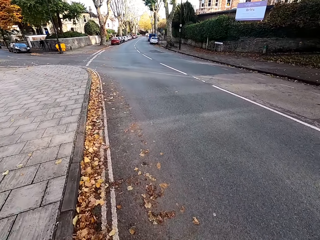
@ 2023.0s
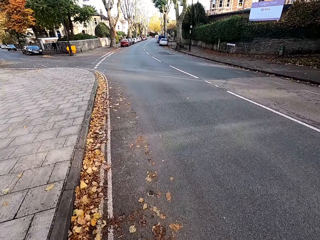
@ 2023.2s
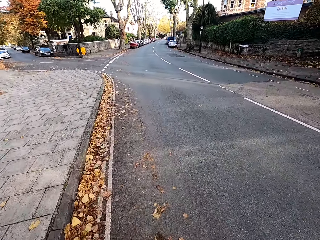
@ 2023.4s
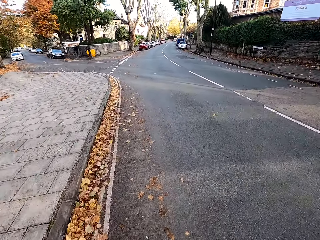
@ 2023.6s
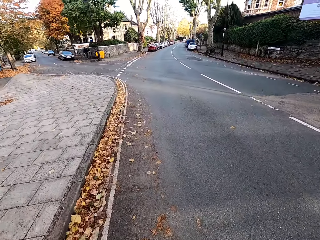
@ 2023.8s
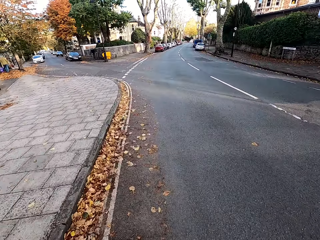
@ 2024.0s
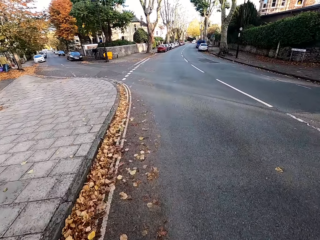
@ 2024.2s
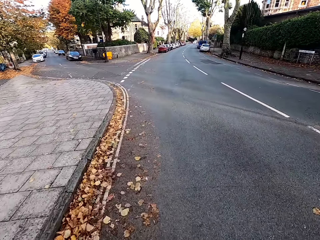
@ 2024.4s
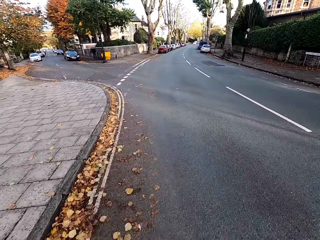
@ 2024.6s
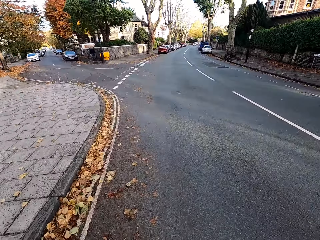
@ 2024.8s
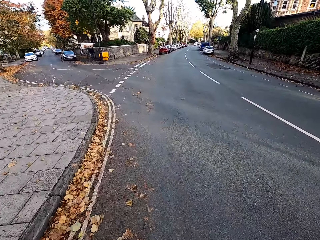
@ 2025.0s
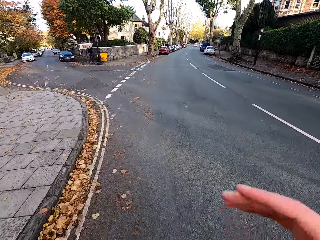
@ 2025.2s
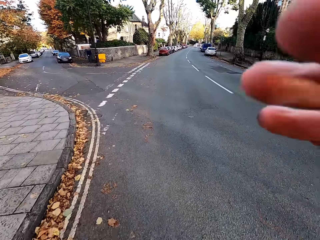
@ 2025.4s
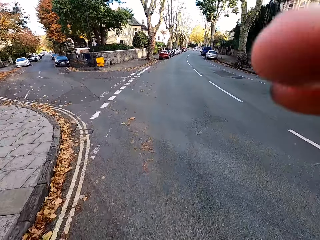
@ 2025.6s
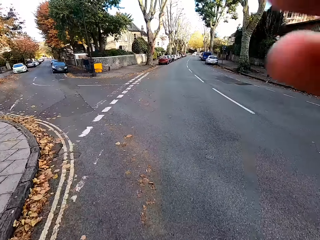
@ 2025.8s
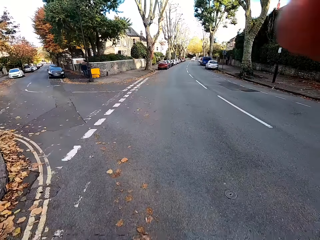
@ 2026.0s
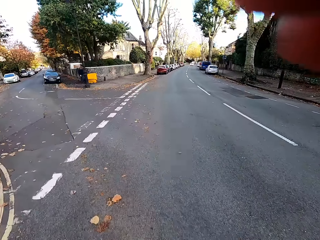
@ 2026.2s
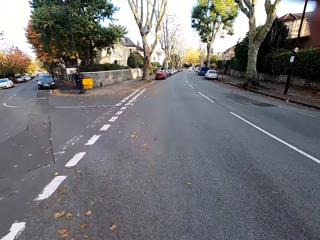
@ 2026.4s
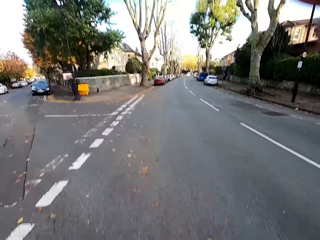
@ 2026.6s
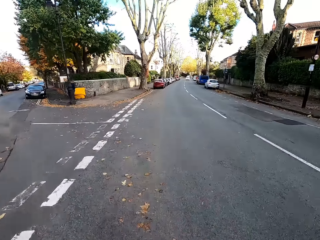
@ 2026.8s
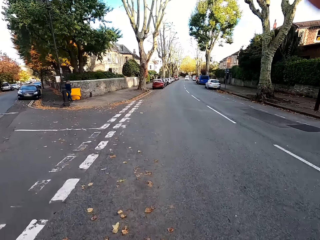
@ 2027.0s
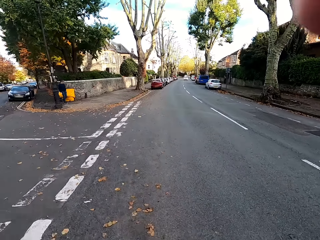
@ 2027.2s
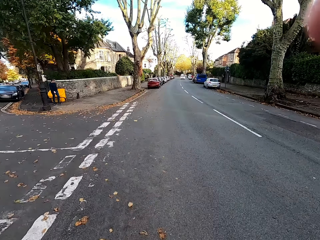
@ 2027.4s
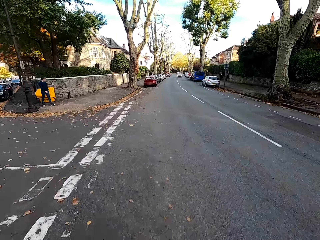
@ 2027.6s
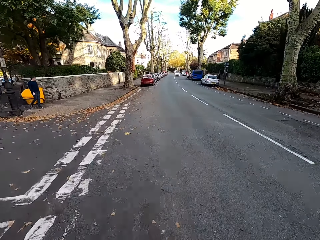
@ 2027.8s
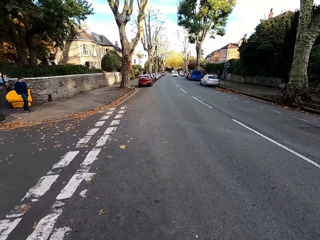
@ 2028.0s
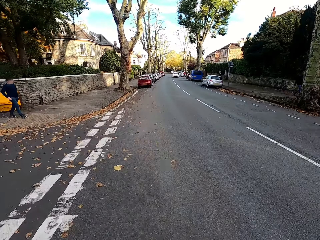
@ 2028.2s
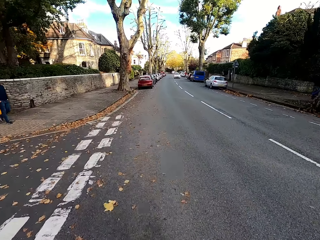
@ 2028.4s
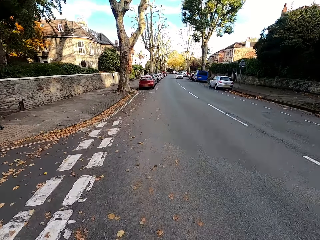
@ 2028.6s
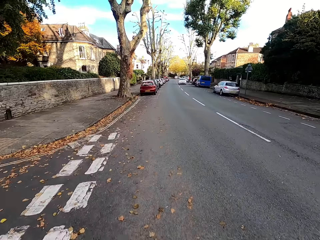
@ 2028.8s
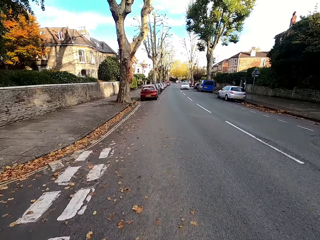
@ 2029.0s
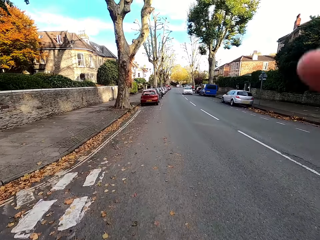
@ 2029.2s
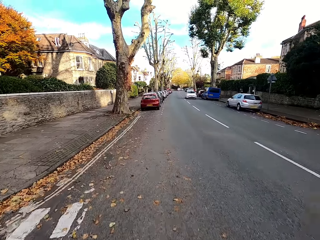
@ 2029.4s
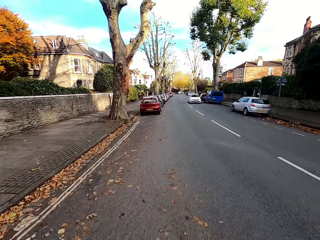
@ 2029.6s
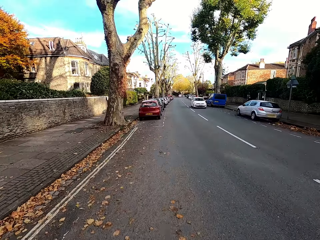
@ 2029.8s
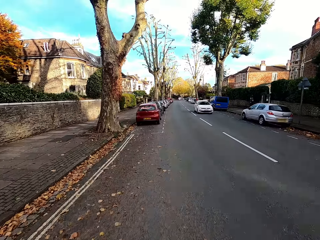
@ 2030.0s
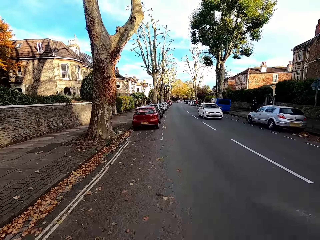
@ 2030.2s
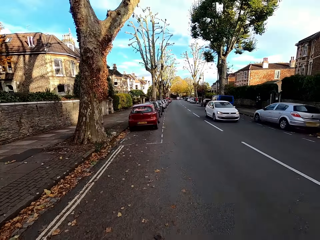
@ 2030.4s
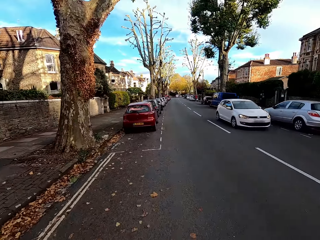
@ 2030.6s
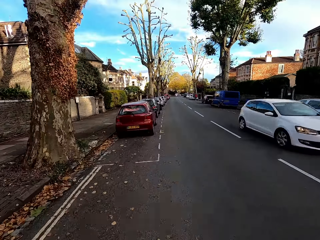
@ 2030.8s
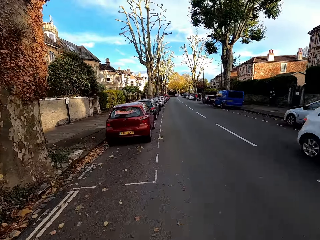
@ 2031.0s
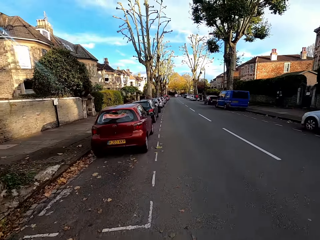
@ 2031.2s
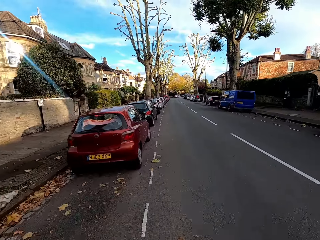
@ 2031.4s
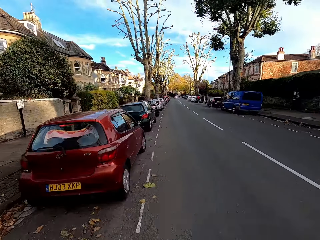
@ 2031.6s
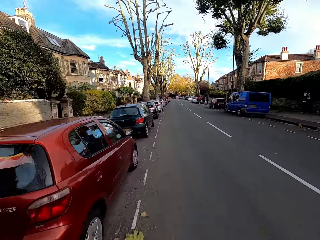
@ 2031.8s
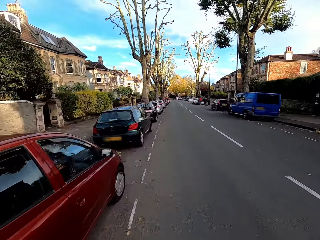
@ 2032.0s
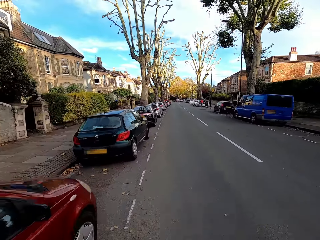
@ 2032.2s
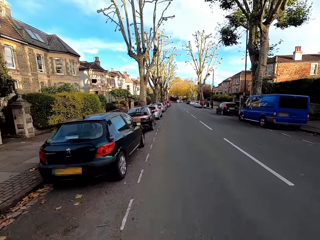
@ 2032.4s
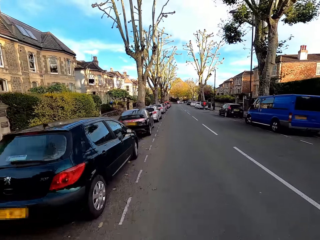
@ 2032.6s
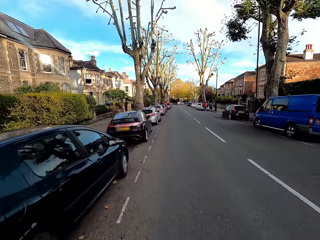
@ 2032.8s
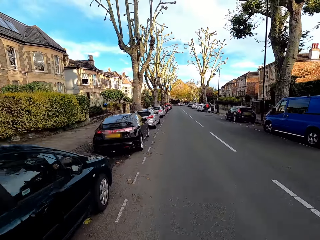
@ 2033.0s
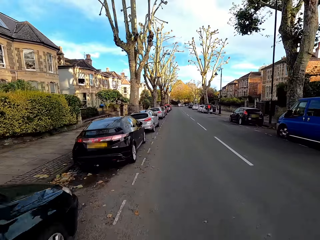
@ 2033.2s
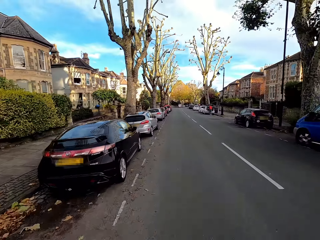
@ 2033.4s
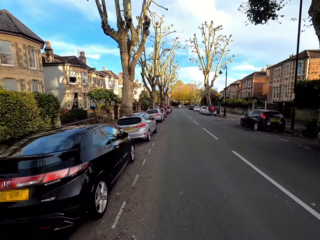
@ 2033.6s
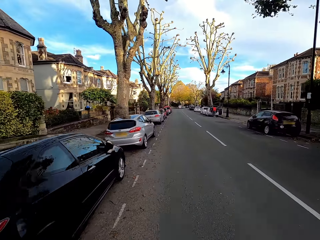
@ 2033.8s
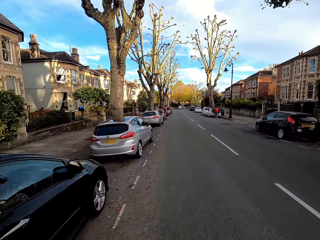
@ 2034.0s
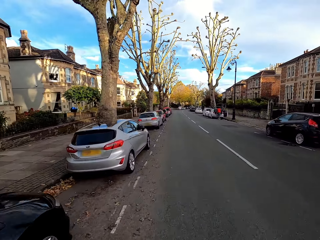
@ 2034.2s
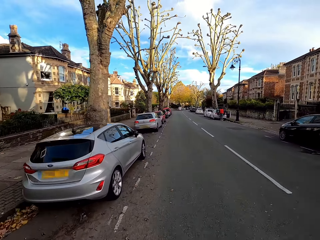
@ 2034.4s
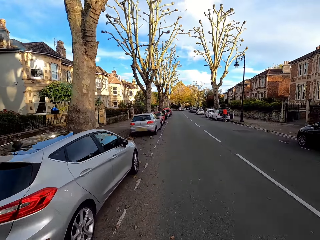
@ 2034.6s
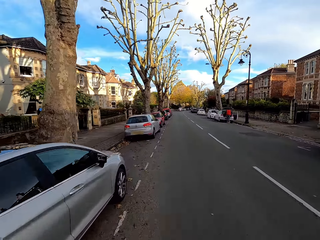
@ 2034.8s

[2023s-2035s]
The camera wearer lifts the hand up. He adjusts his camera with his right hand. He rides the bicycle along the road. A white car drives past the camera wearer.

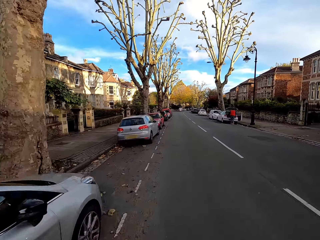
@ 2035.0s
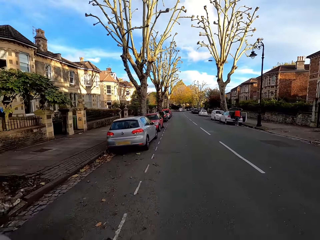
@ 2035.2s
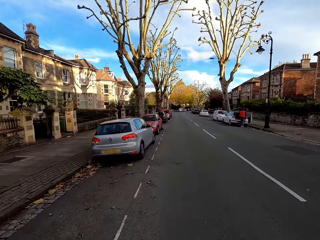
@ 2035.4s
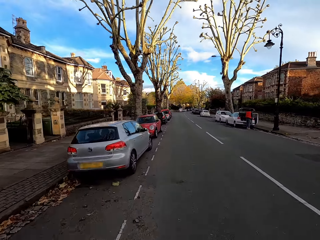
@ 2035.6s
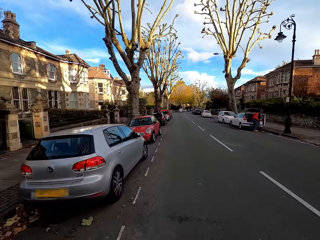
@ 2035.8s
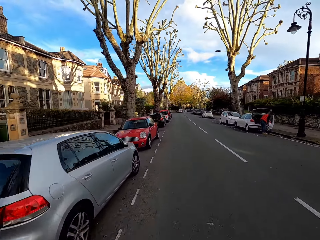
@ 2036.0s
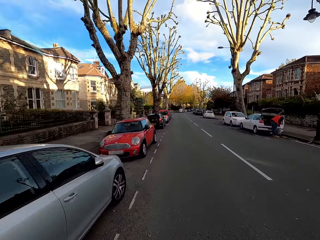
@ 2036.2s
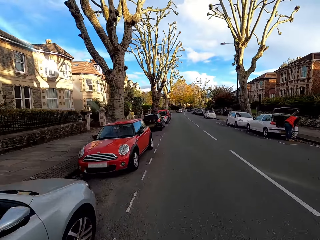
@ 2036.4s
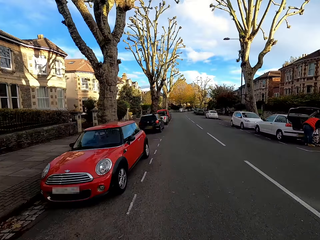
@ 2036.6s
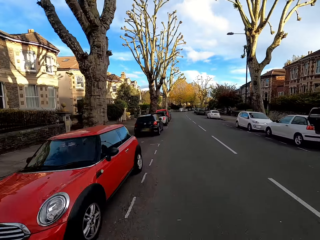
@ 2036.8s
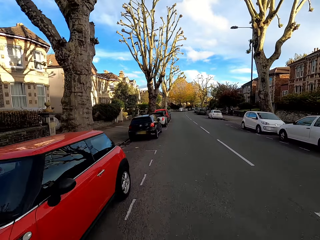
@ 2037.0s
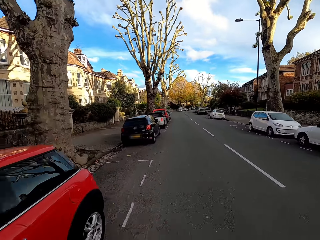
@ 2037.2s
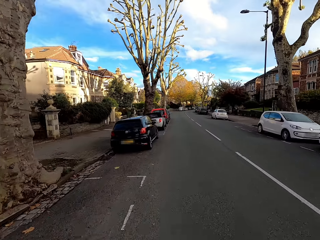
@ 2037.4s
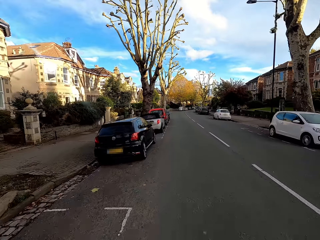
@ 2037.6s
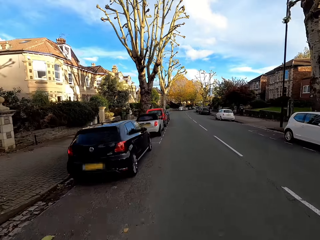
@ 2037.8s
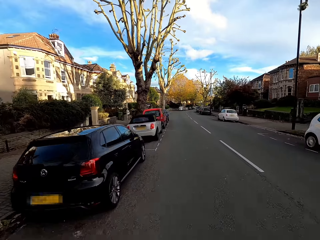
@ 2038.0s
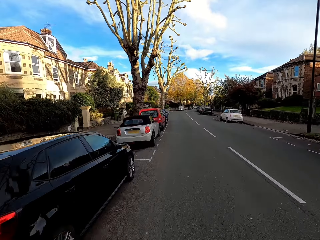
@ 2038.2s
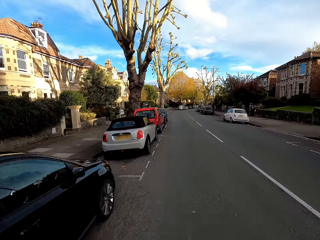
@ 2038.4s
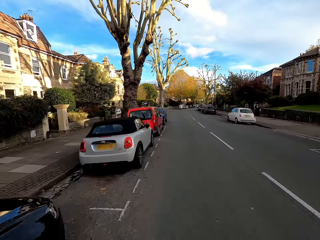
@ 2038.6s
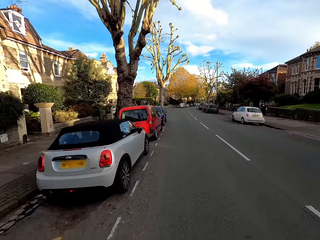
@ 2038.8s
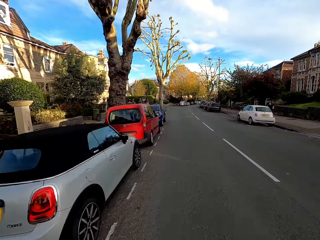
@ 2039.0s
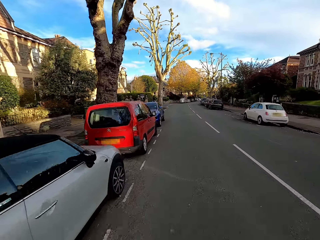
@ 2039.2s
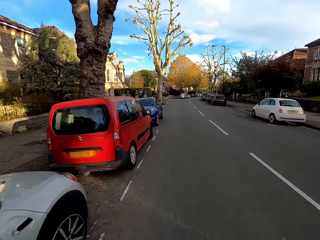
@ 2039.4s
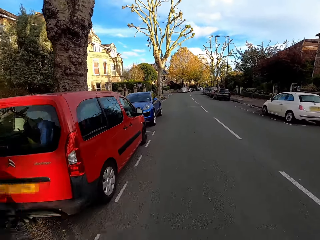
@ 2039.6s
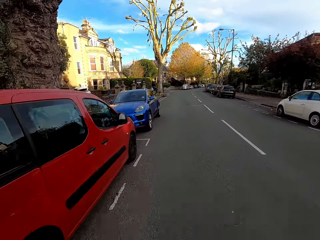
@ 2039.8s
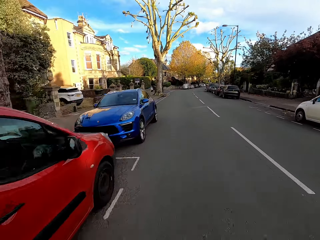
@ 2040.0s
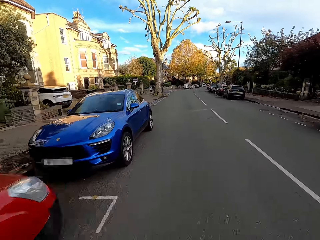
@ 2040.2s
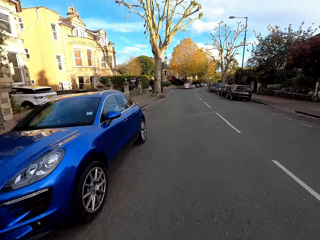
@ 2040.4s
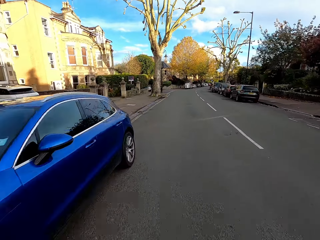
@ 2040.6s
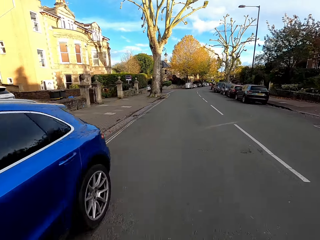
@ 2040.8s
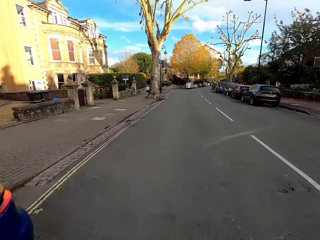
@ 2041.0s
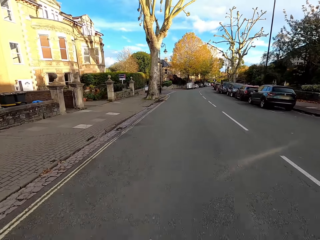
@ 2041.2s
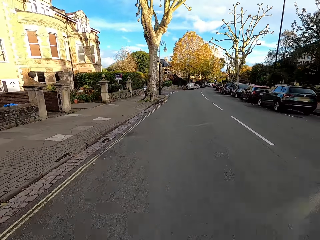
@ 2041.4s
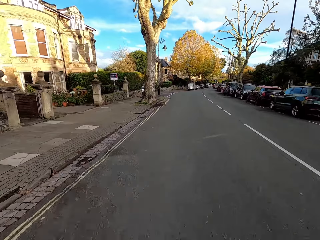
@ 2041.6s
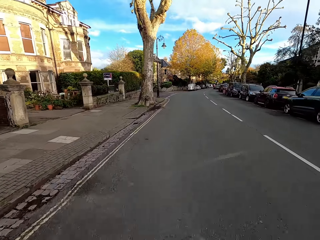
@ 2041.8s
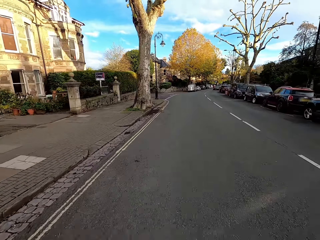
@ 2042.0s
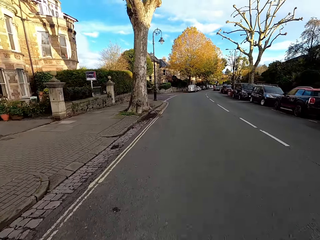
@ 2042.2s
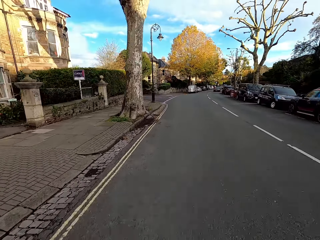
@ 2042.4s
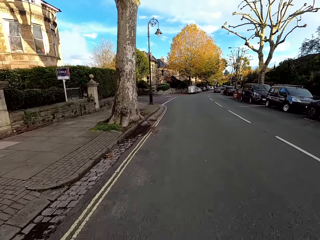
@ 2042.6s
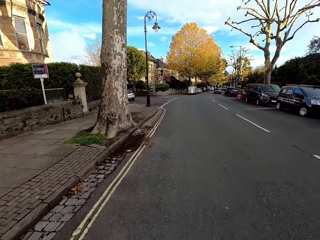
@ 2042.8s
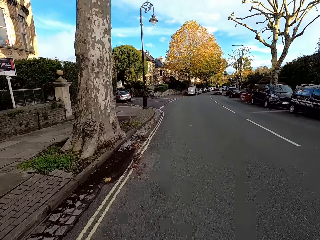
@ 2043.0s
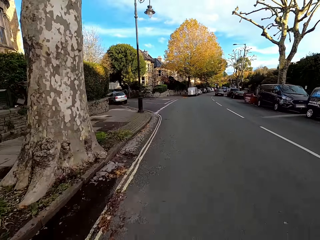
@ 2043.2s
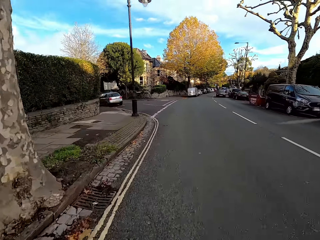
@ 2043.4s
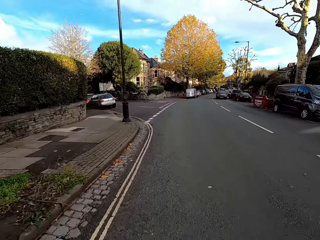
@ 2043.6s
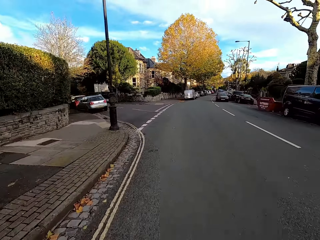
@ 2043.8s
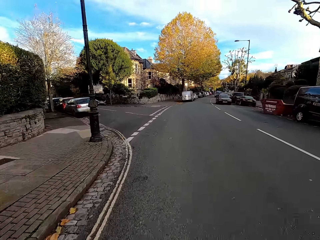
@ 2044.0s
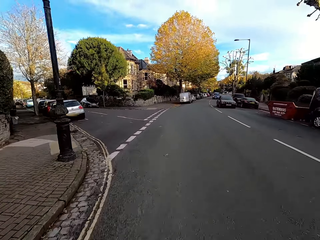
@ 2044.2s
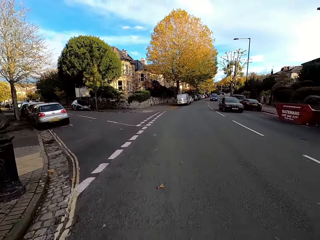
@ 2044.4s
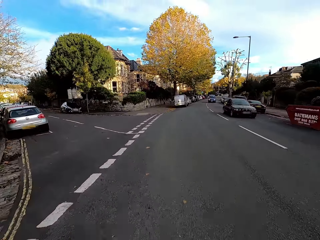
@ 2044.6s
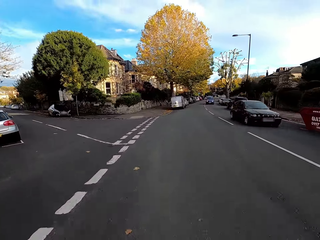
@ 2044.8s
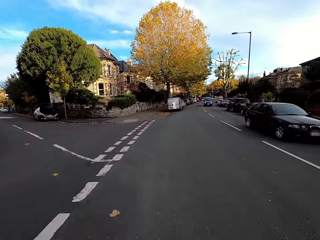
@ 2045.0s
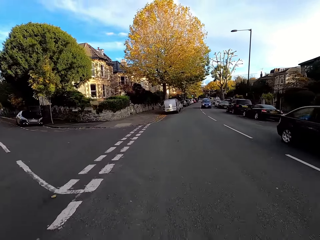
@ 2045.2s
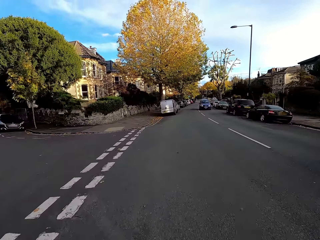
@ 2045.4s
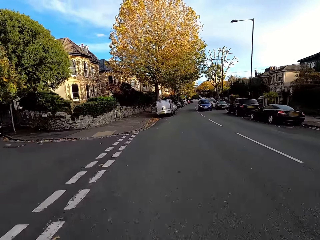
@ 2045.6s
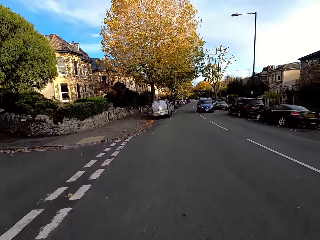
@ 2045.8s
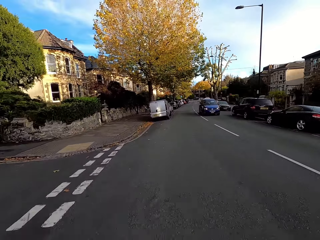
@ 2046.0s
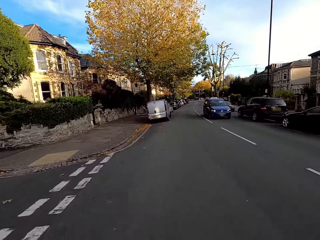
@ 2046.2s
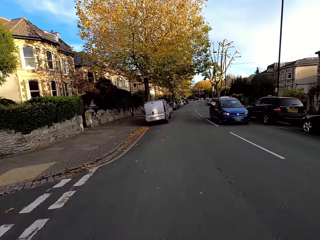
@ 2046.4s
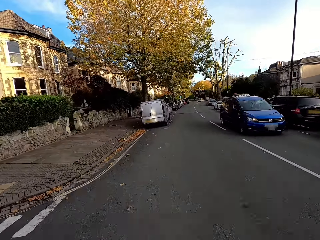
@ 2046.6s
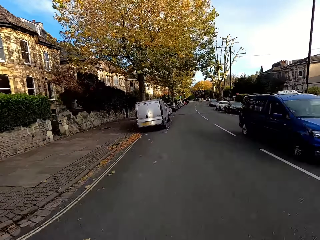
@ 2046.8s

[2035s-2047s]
A black car drives past the camera wearer.
